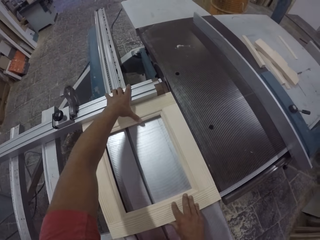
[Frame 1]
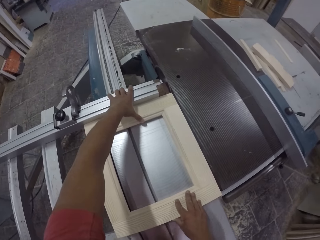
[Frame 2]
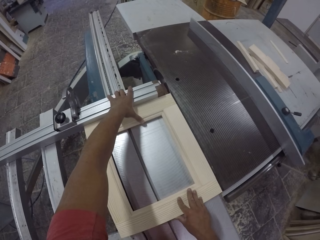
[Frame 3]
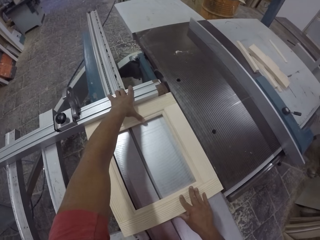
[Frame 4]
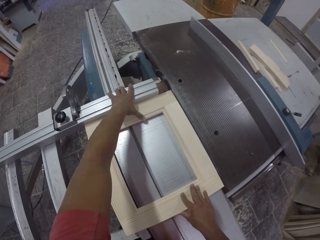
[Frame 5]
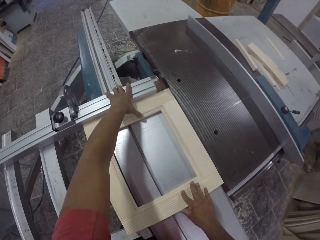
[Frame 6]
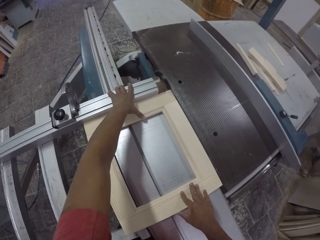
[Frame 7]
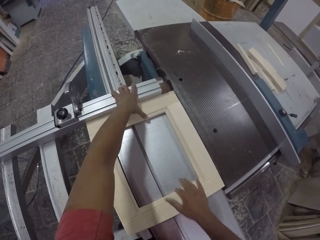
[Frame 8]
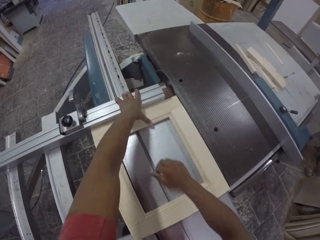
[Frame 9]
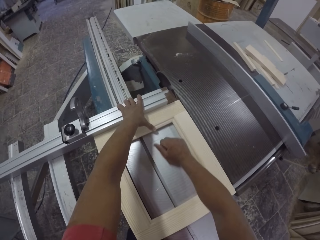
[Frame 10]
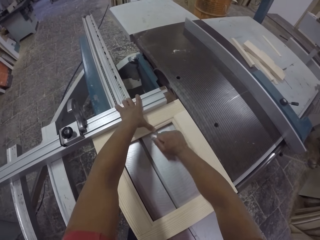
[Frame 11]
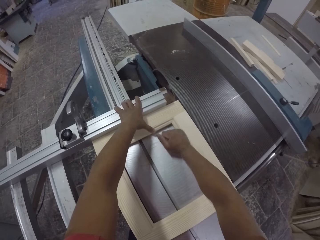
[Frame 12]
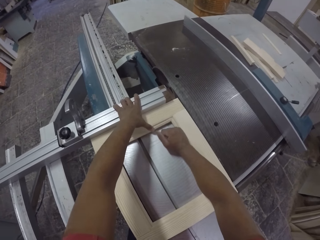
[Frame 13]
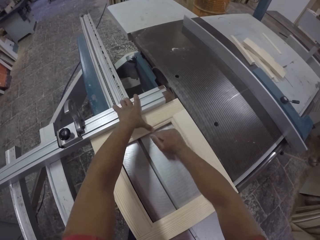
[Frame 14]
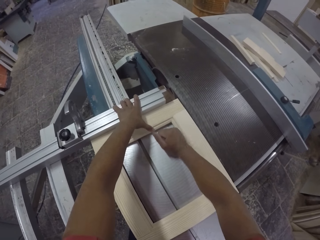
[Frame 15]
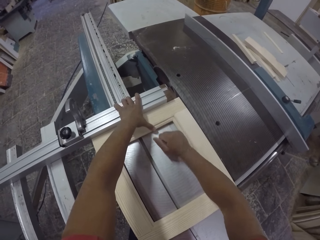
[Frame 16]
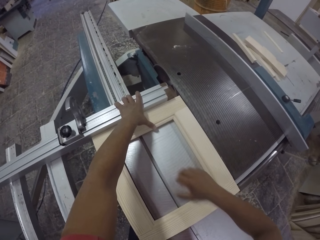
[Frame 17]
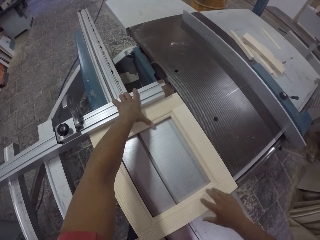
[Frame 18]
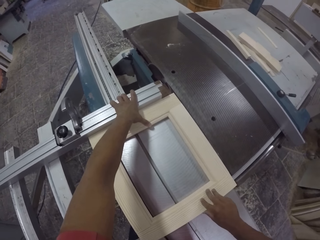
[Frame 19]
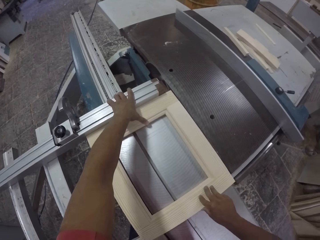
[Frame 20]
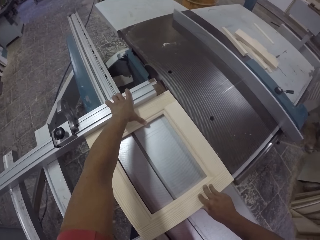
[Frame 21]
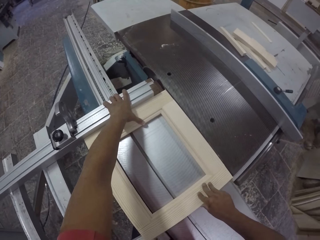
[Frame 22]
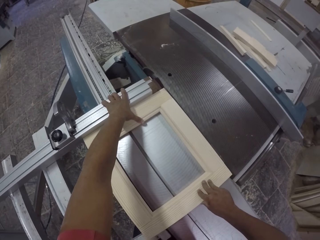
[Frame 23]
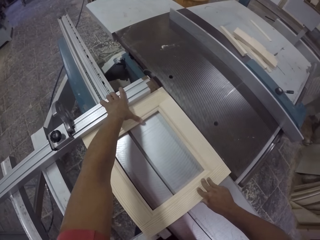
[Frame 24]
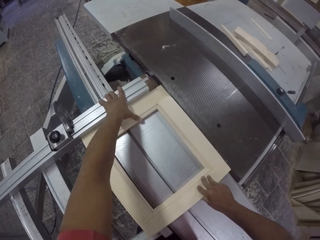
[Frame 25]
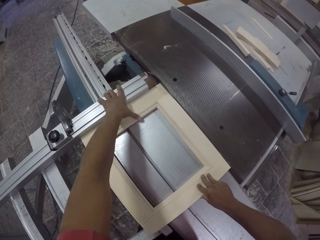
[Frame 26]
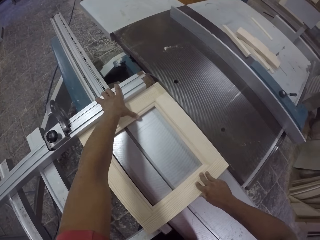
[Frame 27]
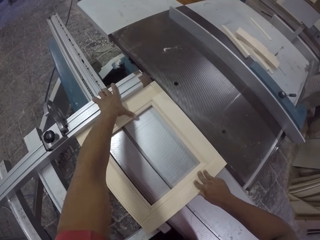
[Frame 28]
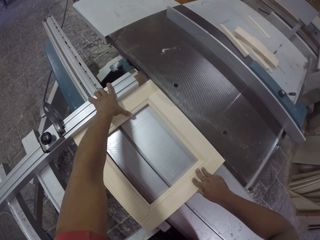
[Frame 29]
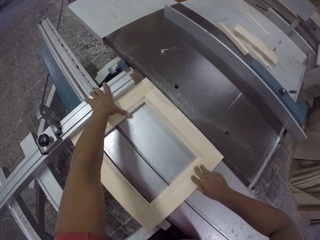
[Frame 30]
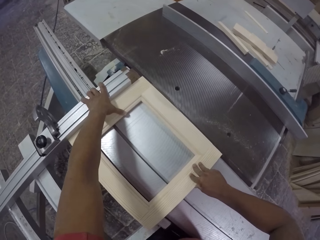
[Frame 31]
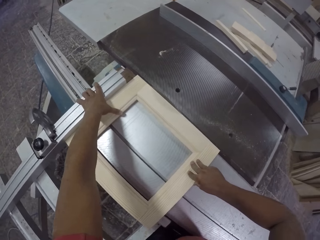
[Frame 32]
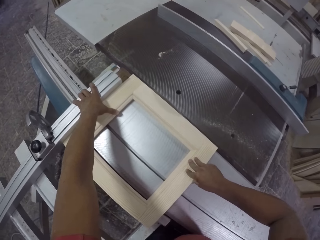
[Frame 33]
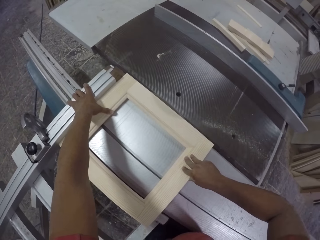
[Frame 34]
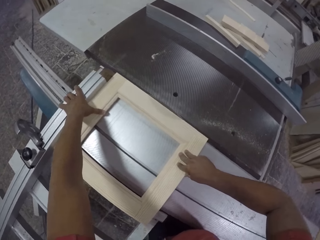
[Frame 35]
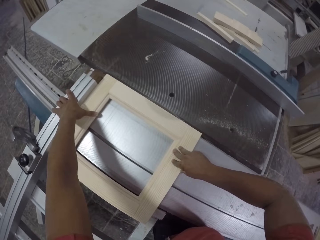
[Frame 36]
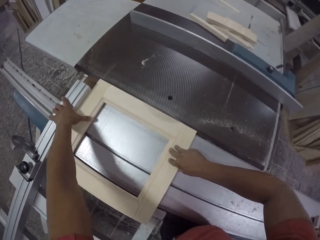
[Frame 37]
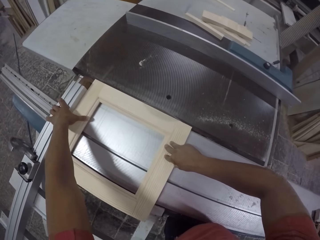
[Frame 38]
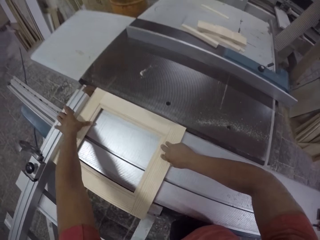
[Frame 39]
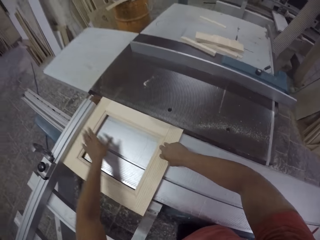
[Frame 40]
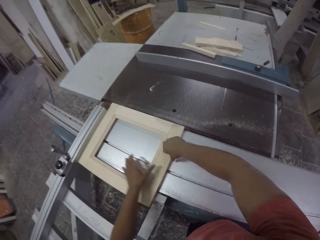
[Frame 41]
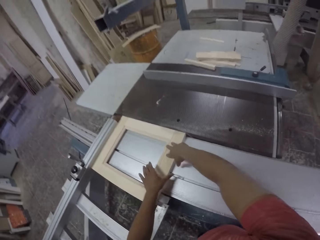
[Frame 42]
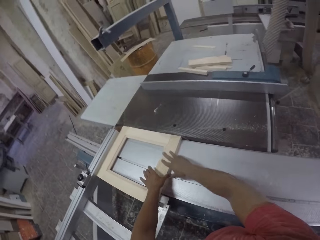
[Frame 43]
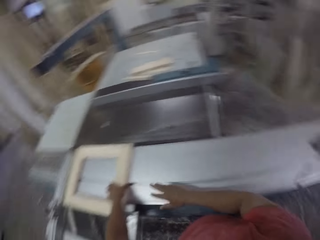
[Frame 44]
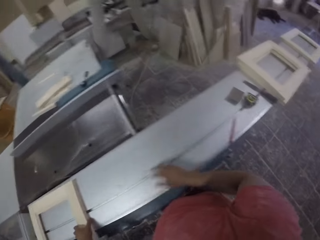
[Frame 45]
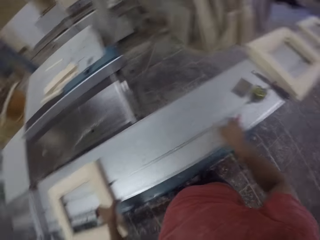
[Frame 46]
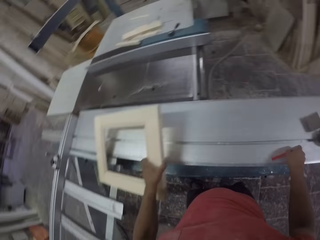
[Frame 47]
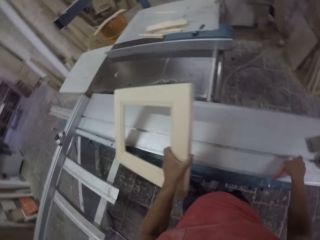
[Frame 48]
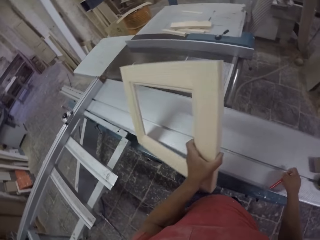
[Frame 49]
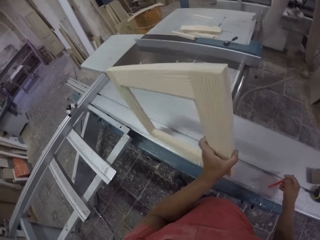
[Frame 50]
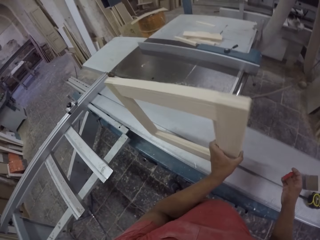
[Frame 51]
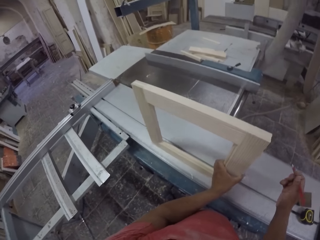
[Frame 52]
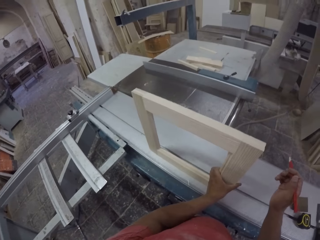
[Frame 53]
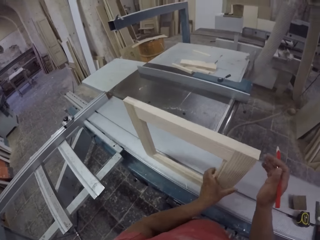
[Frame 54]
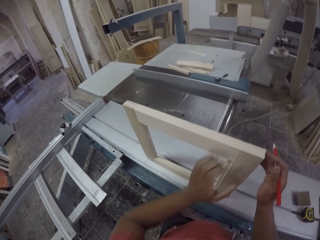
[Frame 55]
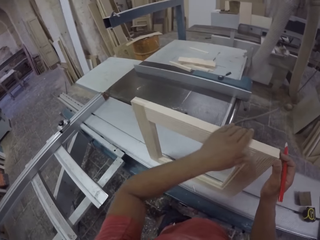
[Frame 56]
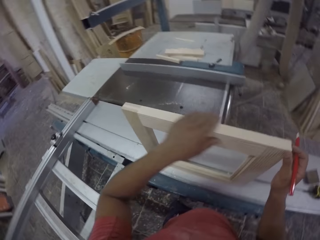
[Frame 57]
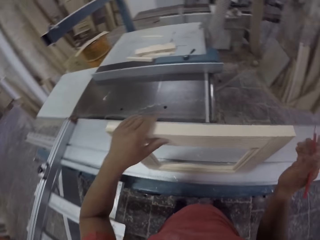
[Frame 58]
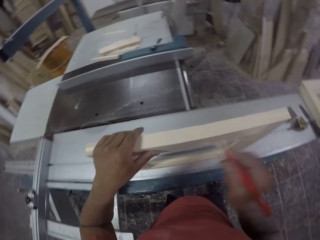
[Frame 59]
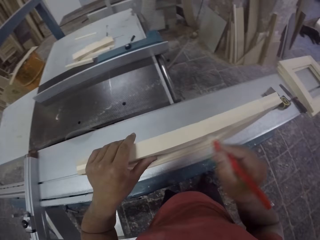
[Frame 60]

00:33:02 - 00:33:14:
The camera wearer turns around. They pick up a pencil. They turn the wood frame.

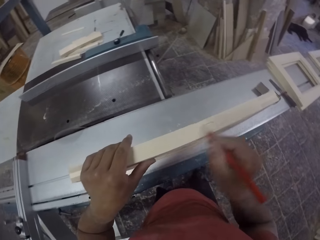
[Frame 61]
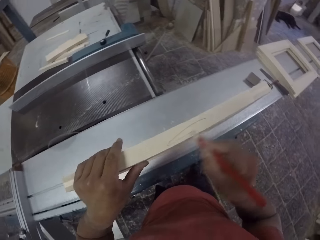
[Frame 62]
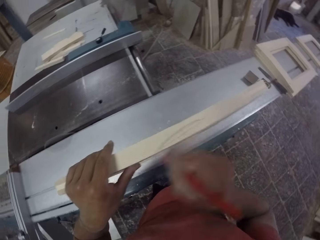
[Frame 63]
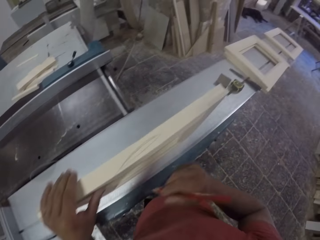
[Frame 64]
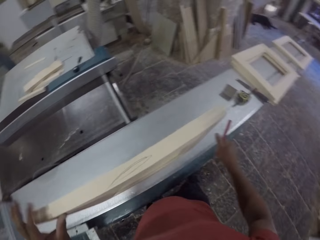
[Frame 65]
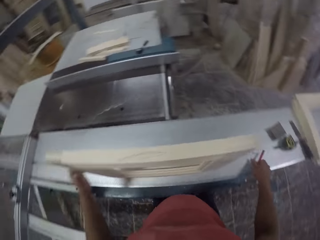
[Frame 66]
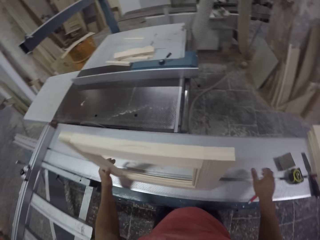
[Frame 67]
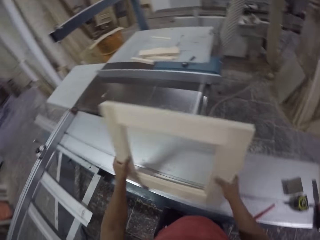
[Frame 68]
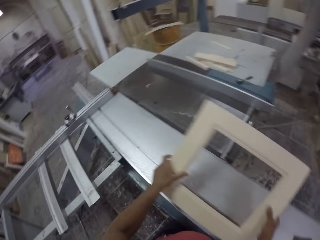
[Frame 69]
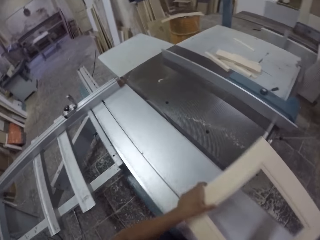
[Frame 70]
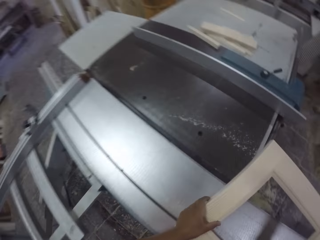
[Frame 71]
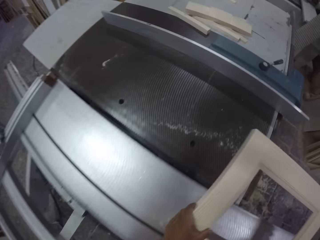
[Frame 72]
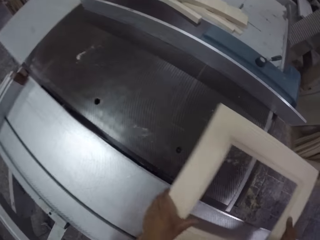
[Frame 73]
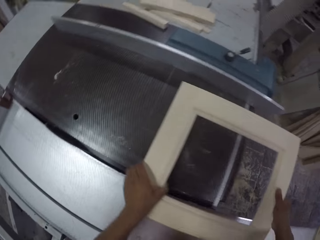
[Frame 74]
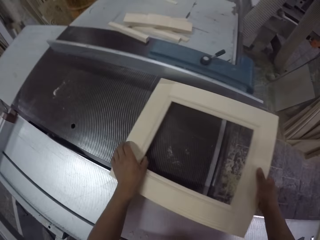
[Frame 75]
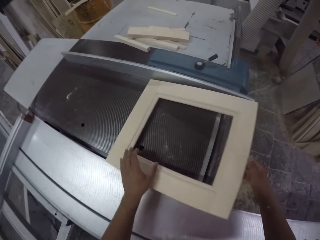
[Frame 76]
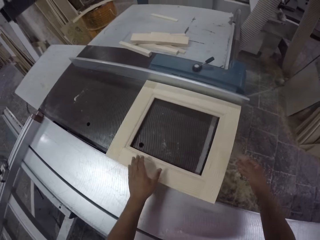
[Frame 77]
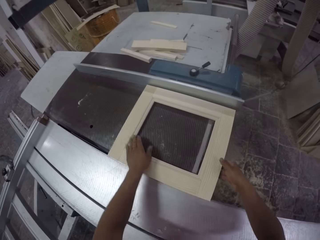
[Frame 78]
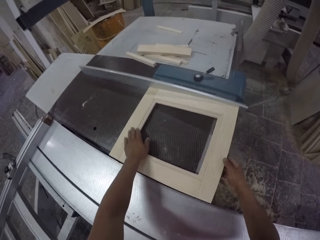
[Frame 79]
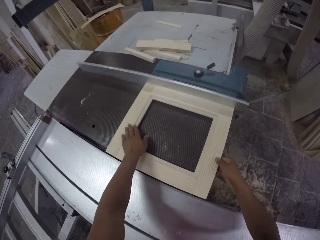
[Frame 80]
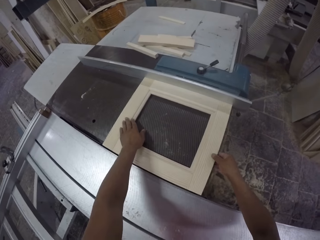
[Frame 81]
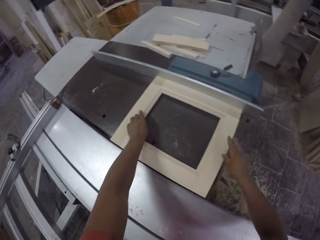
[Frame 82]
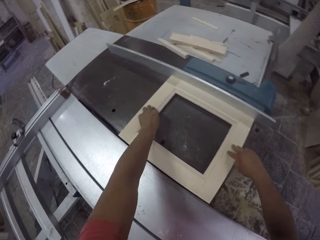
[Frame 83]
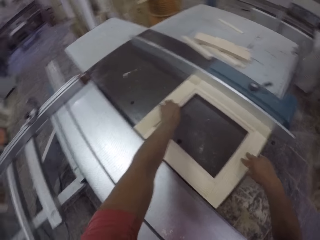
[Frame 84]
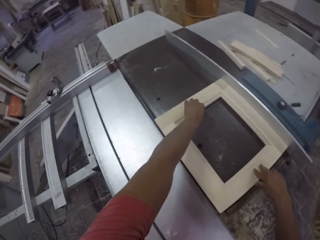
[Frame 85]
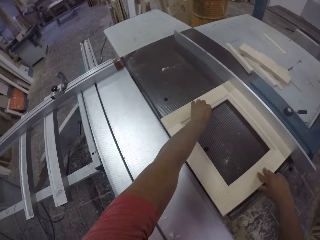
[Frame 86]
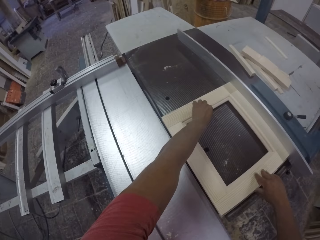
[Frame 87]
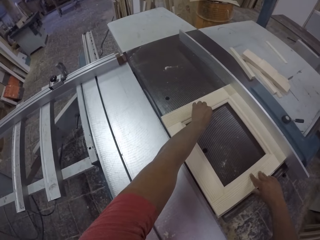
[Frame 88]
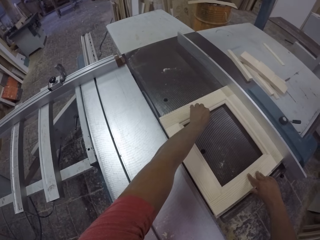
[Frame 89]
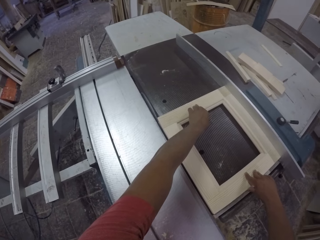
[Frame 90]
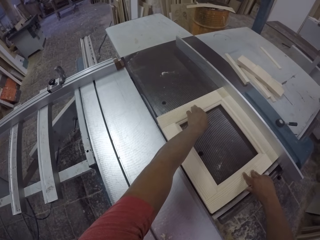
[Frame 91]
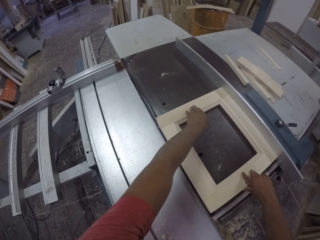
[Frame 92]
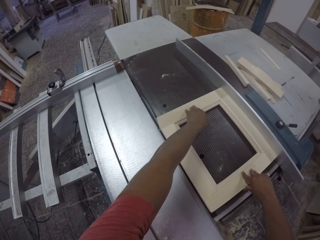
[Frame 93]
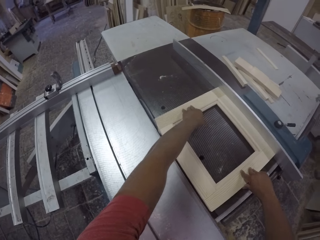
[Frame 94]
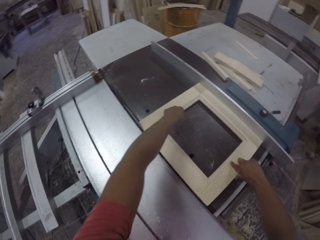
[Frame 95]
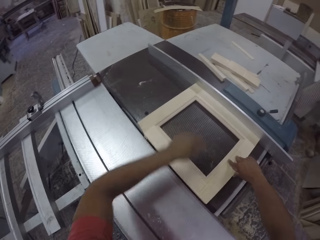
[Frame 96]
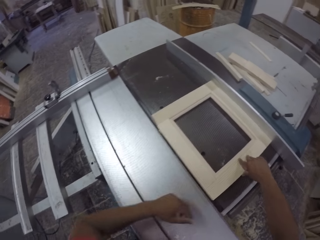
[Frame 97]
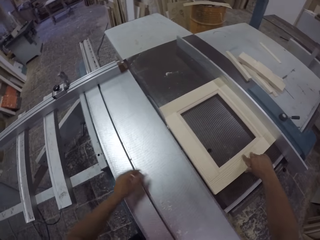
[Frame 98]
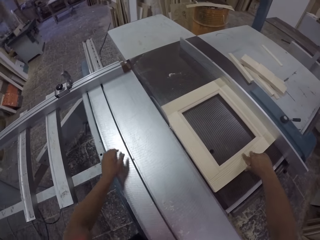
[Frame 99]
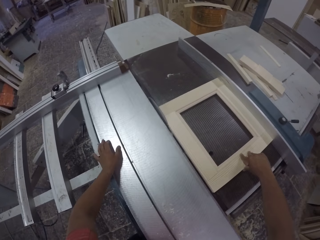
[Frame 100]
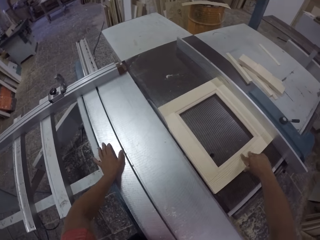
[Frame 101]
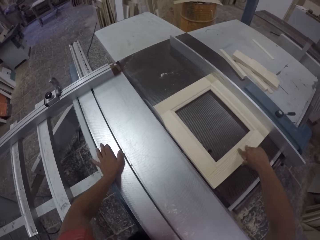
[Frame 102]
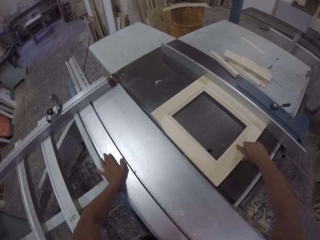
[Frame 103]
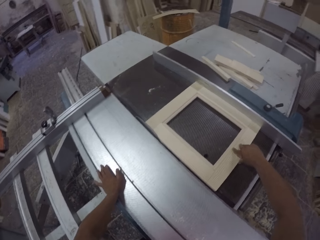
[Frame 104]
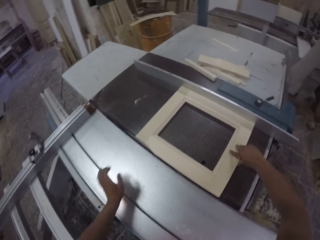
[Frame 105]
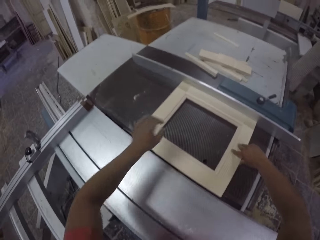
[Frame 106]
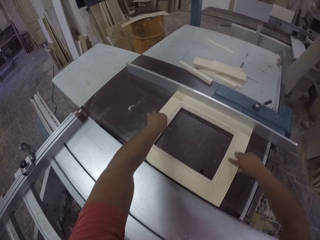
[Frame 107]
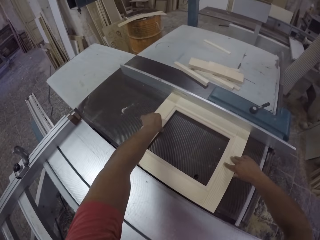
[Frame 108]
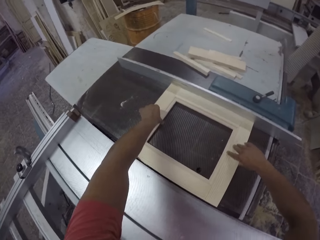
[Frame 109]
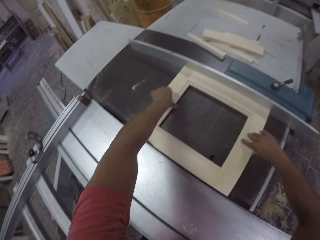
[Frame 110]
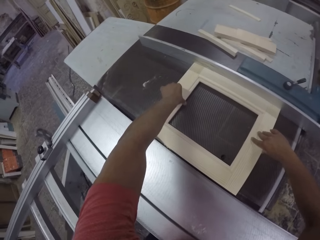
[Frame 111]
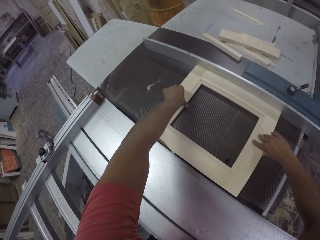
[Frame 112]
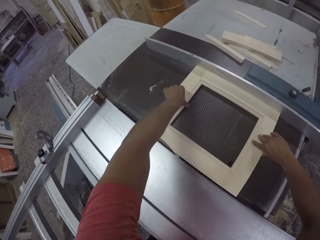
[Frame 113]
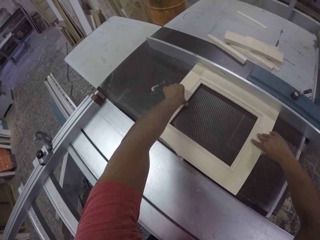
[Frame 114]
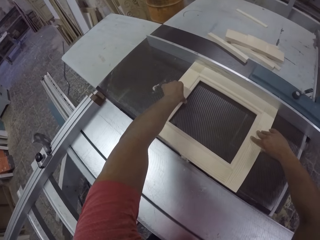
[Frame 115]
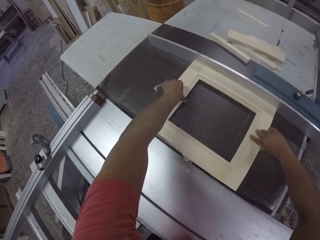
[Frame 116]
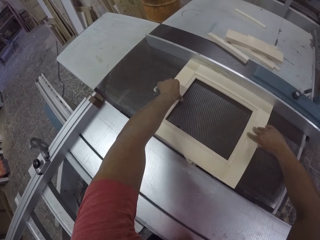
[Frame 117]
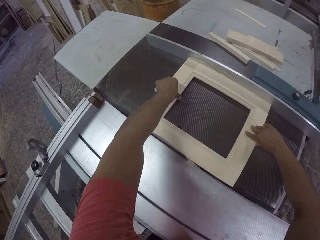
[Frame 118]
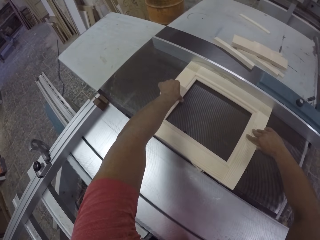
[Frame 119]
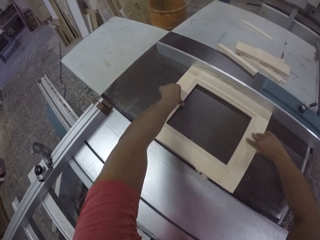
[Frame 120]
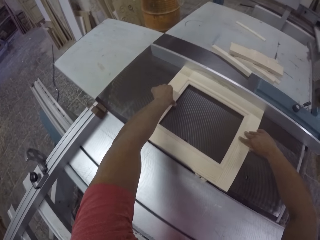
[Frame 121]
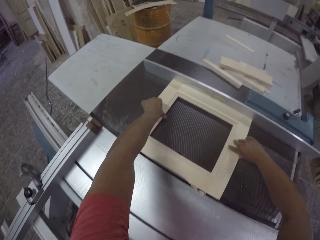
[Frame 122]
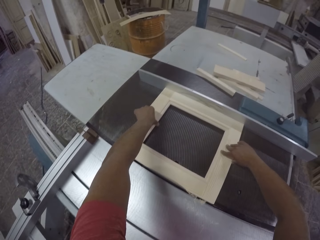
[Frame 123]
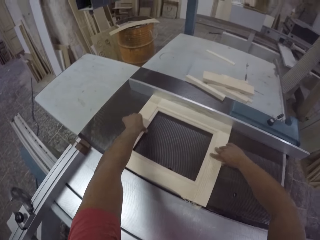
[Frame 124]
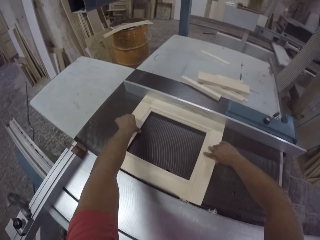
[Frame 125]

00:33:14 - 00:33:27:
The camera wearer writes on the piece of wood. They place the pencil on the wood cutting machine. They hold the piece of wood. They put the wood frame on the combination machine. They cut the wood.
